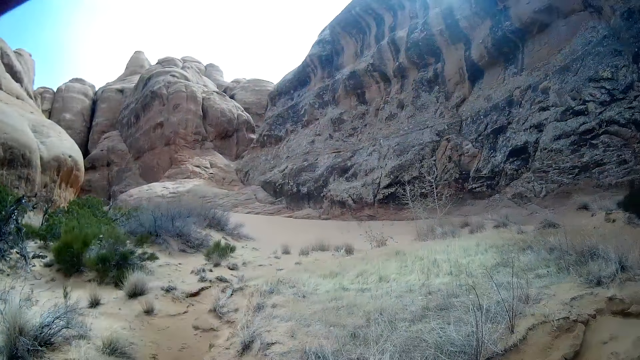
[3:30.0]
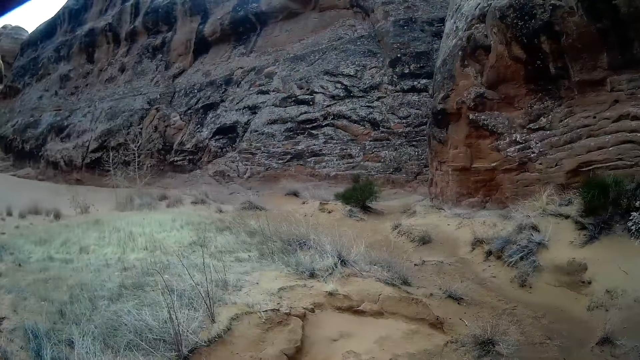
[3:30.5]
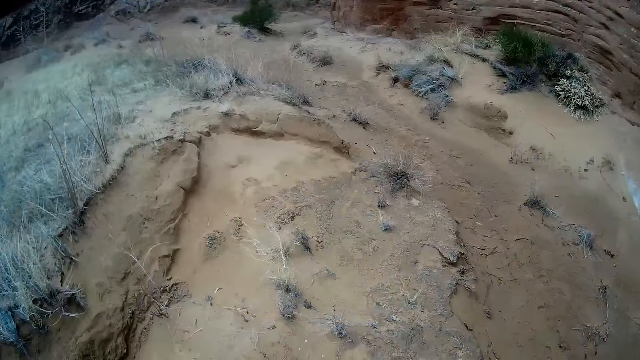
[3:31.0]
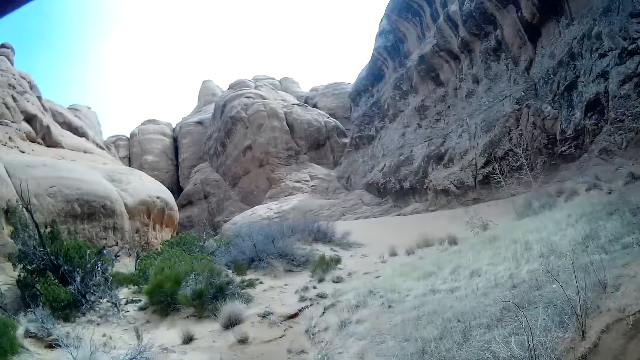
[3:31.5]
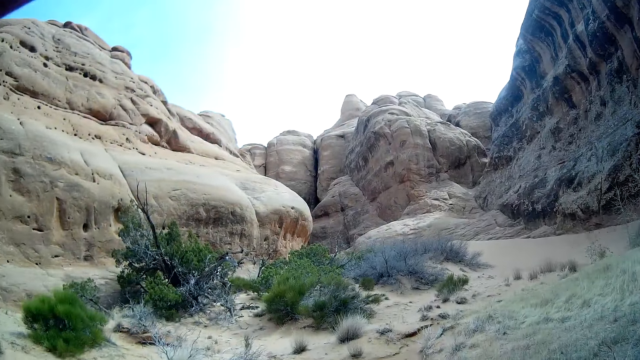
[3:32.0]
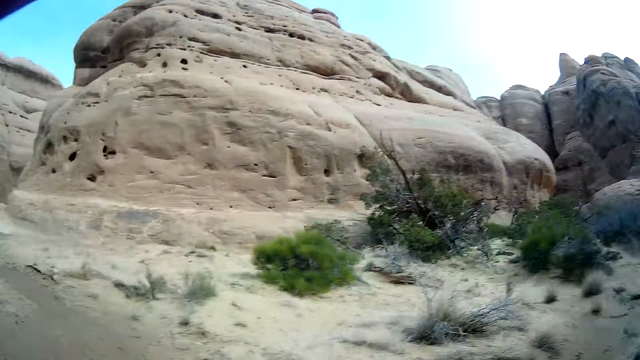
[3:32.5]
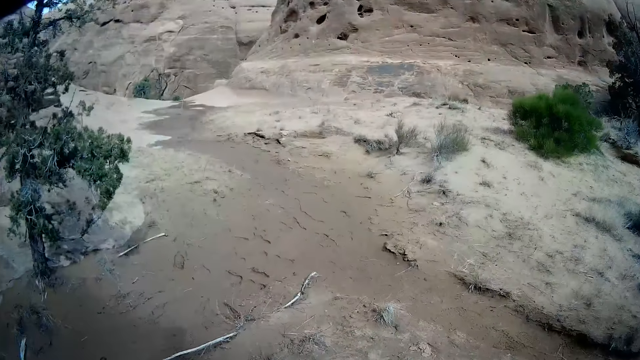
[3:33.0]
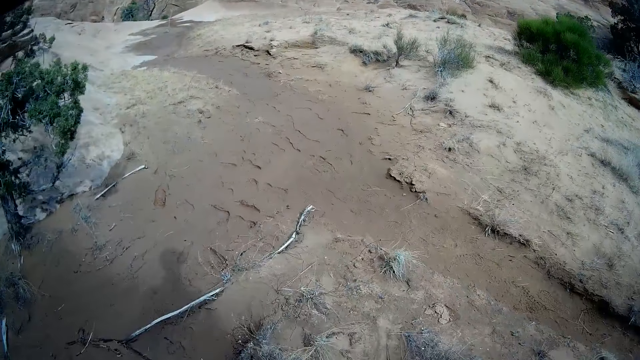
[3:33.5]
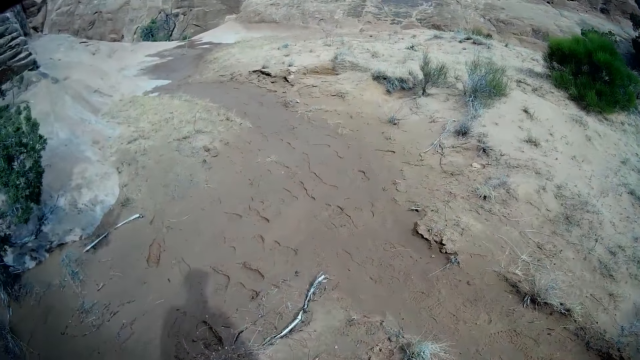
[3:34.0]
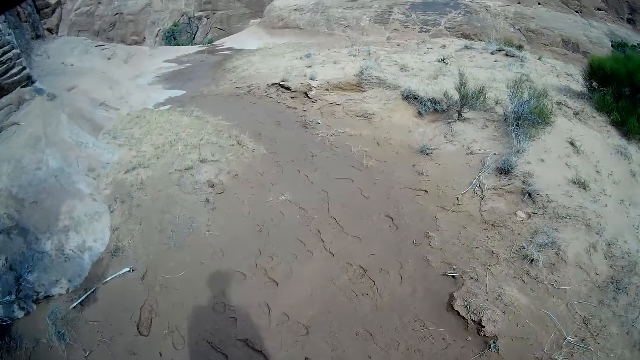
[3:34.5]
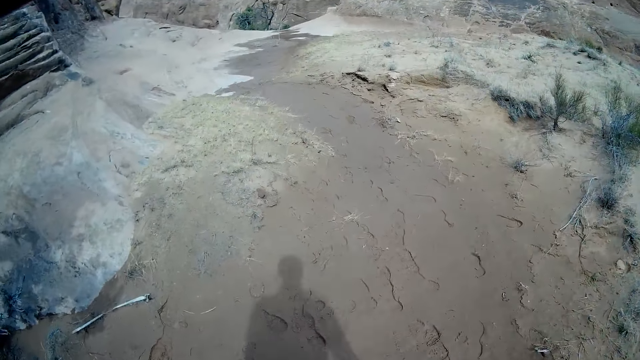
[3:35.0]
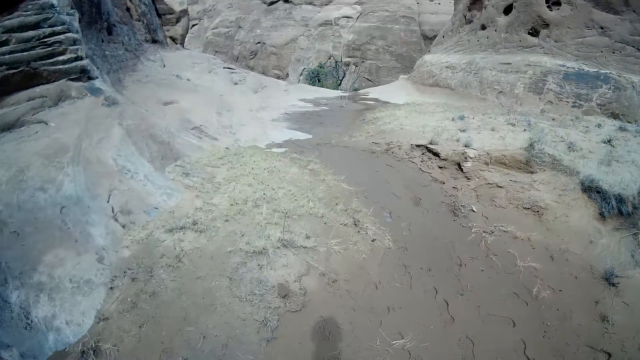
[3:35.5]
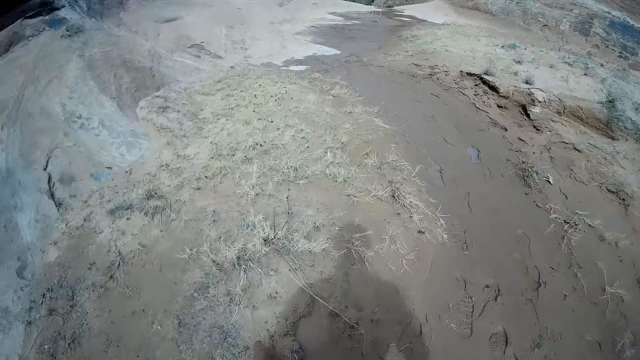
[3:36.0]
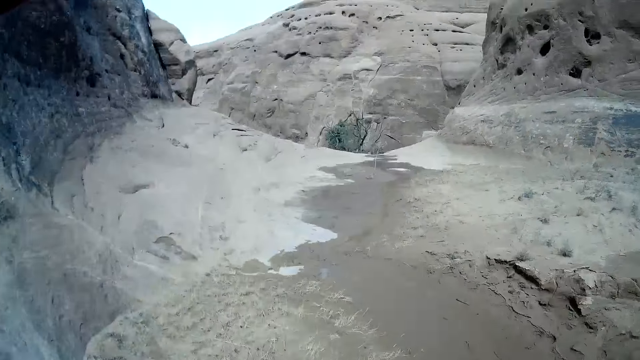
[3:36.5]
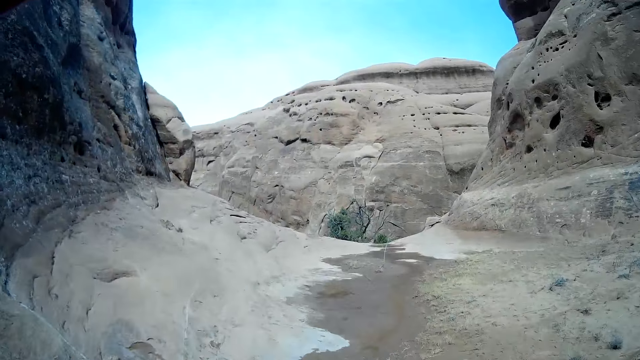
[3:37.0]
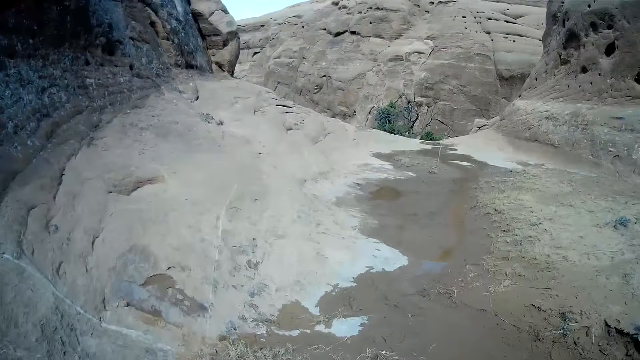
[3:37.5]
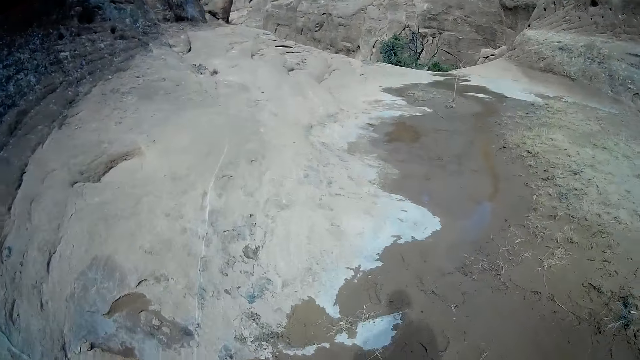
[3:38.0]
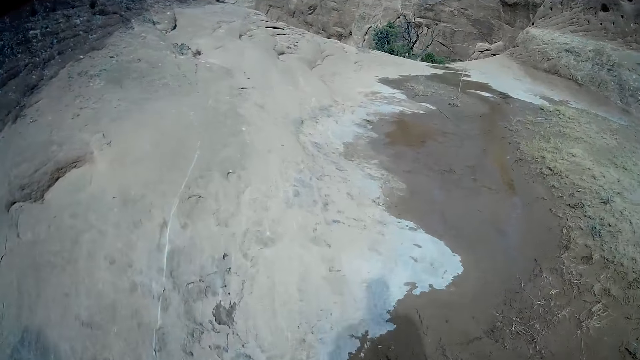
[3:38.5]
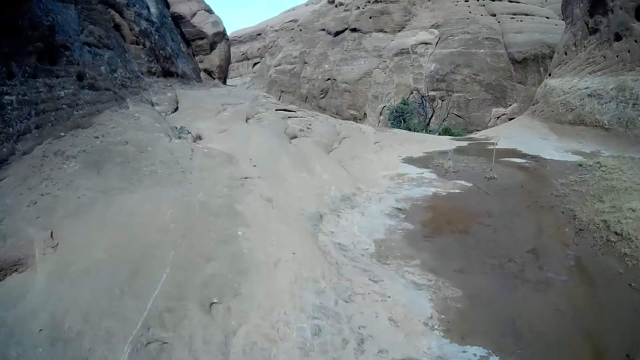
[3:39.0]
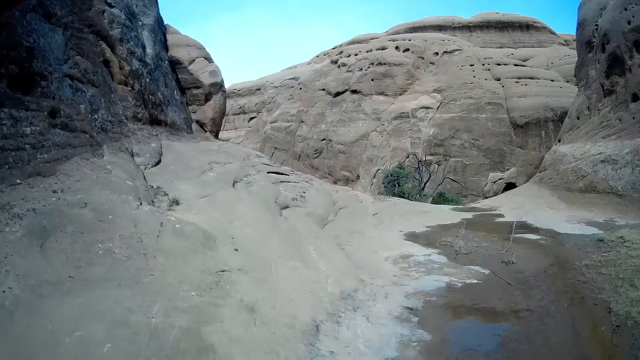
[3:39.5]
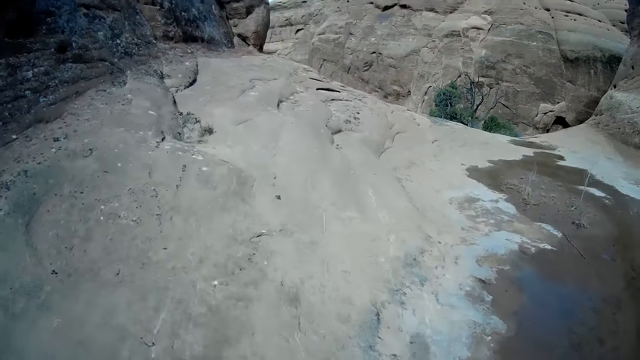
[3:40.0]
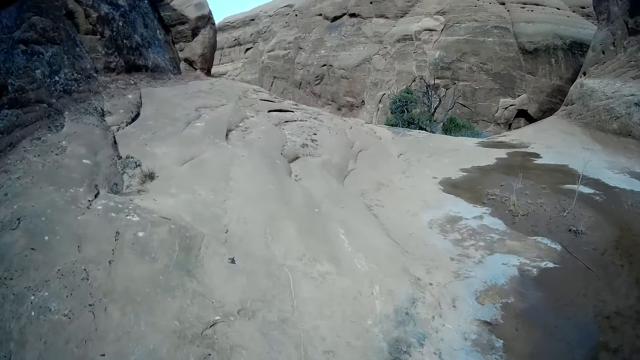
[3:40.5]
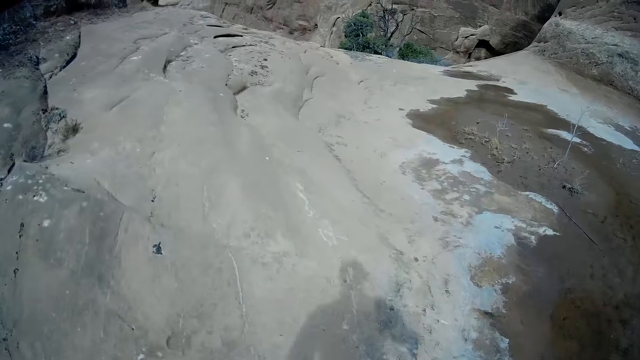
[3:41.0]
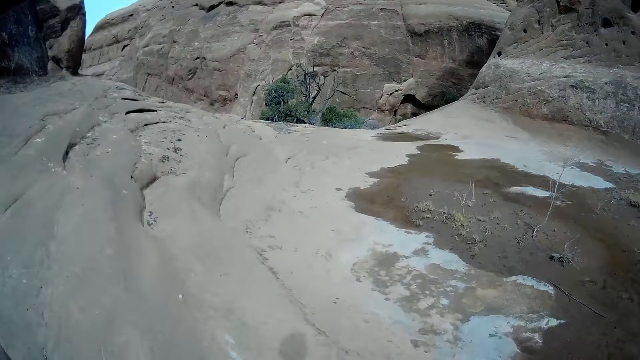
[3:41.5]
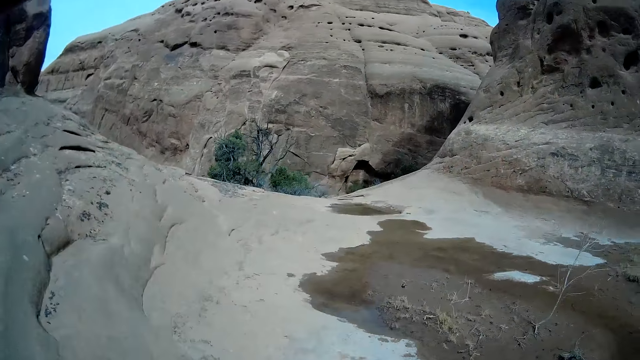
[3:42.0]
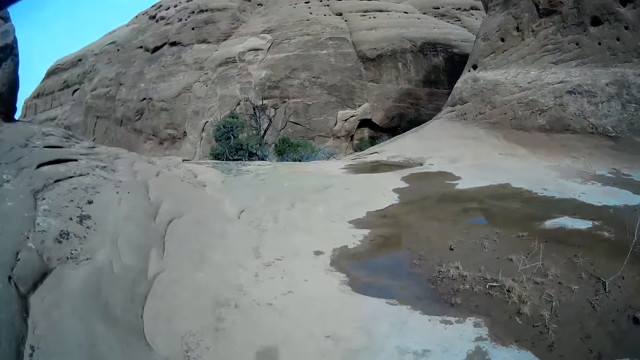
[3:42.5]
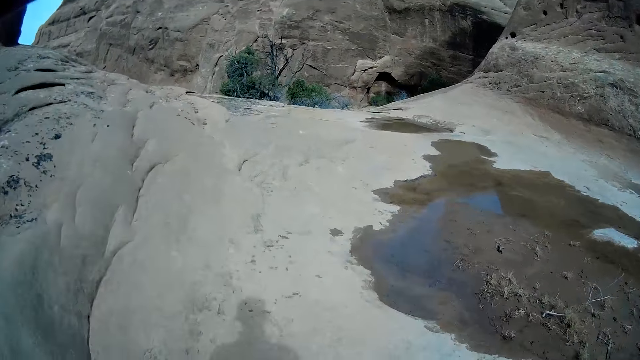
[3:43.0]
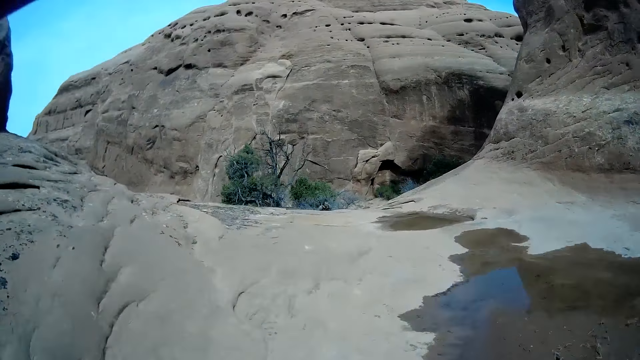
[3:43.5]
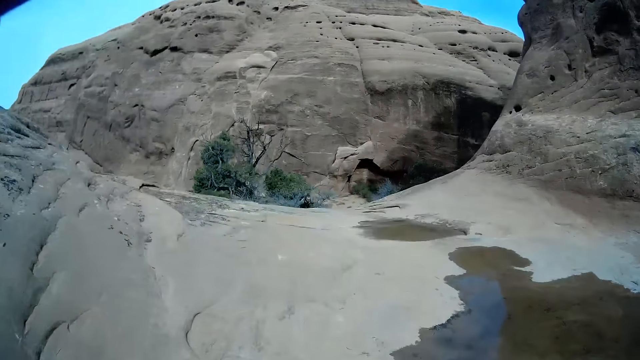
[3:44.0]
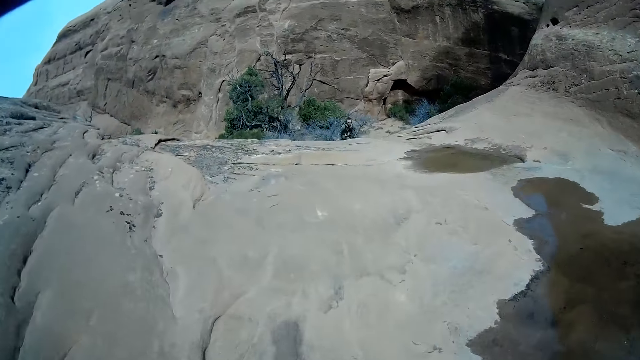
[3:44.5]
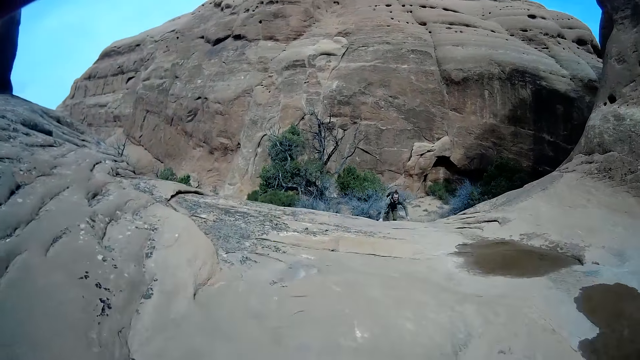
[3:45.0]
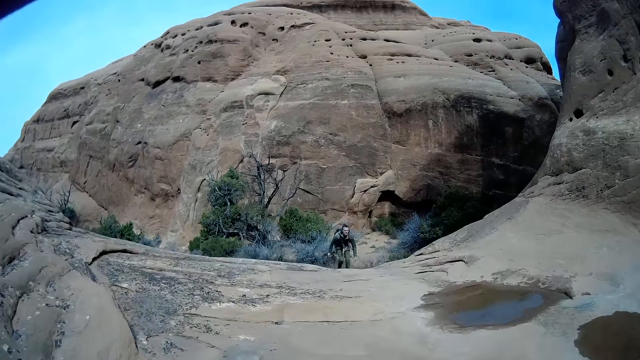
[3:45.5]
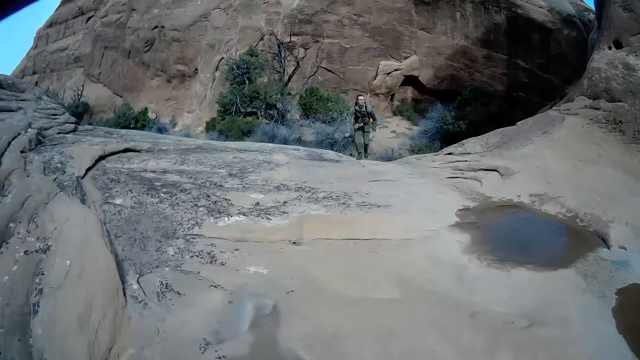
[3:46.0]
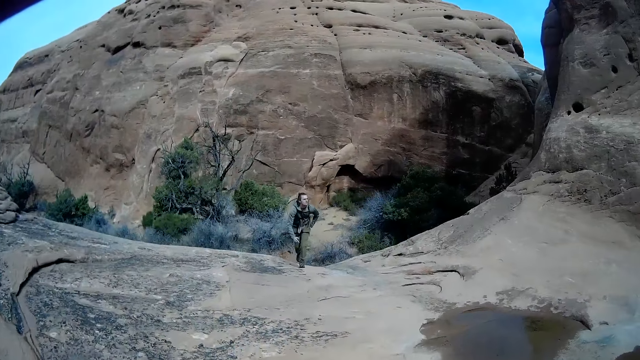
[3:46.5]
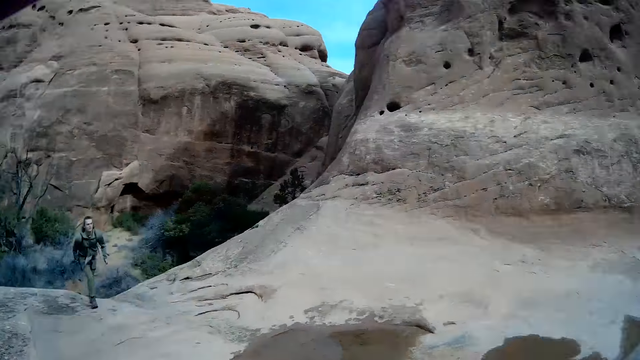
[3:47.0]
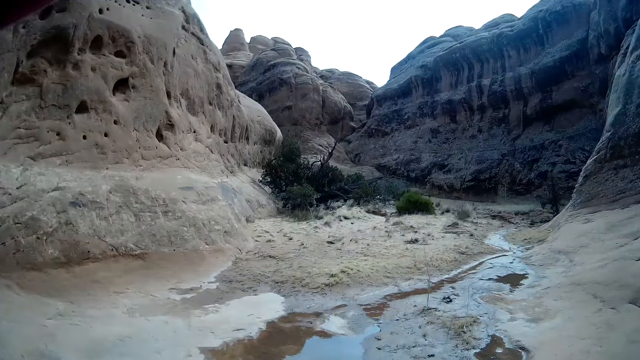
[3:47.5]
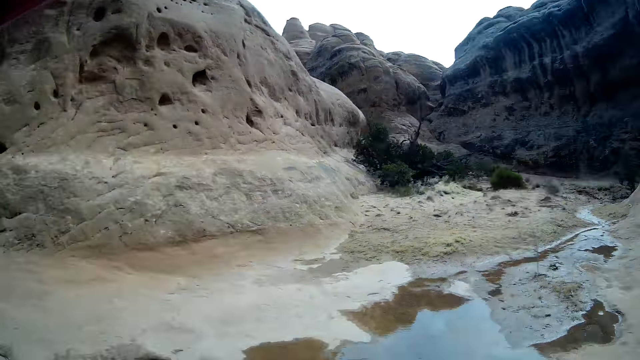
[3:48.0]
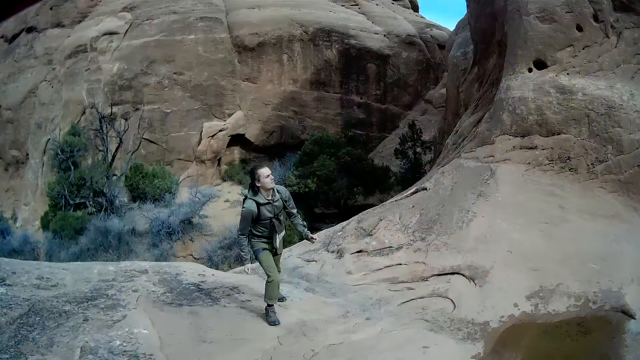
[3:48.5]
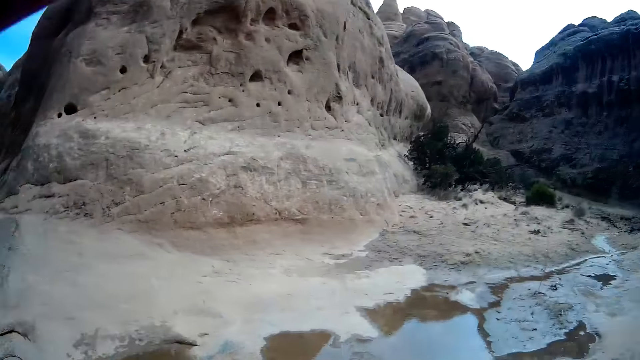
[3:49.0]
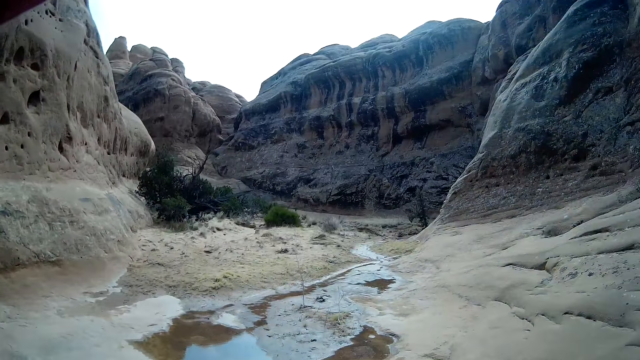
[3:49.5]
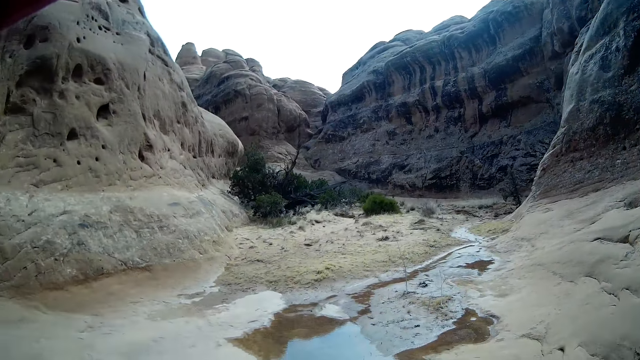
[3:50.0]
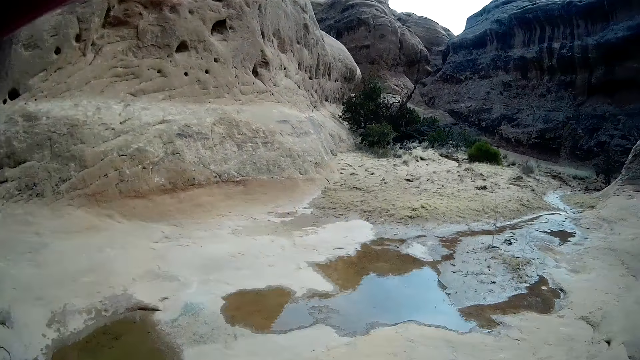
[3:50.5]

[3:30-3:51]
The camera wearer looks around a mountain. They walk around the mountain. They walk down the mountain. They look around the mountain.
